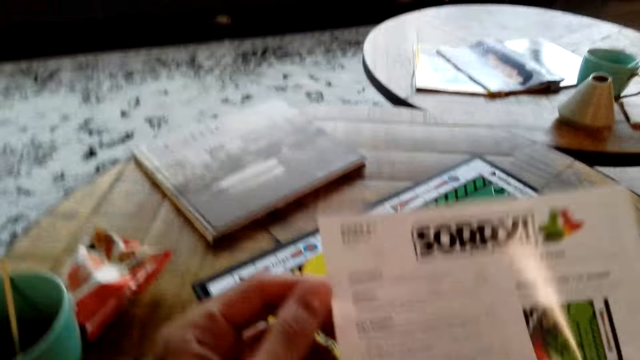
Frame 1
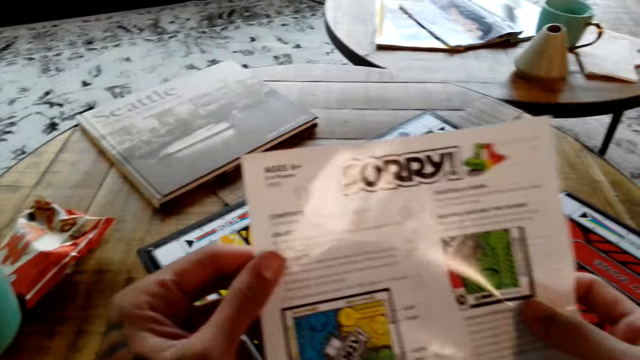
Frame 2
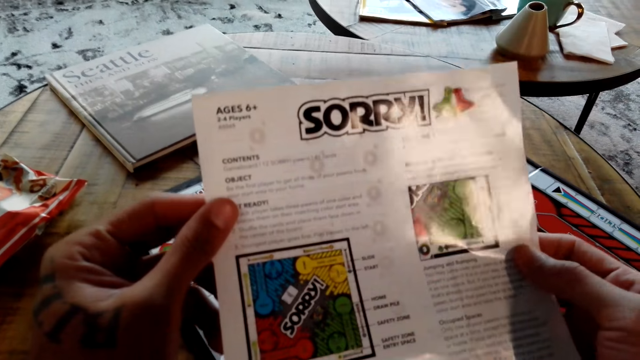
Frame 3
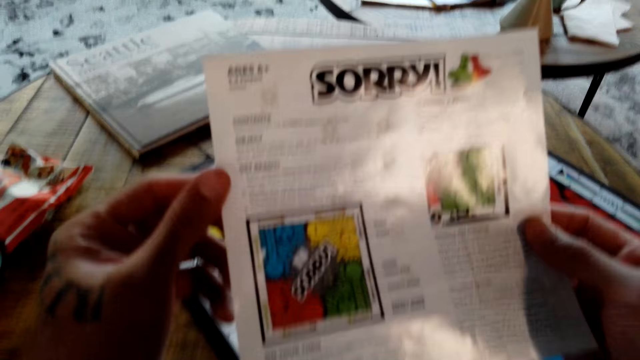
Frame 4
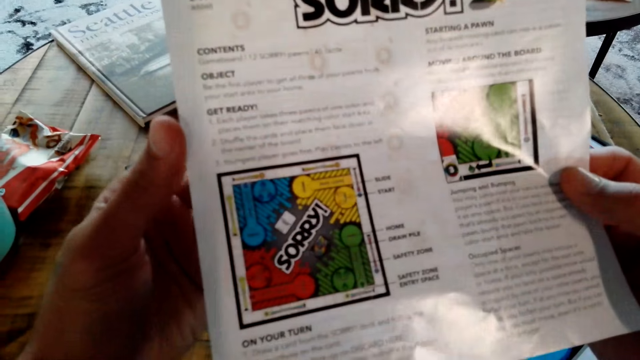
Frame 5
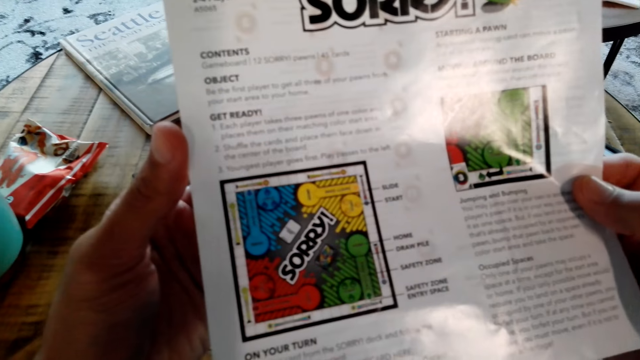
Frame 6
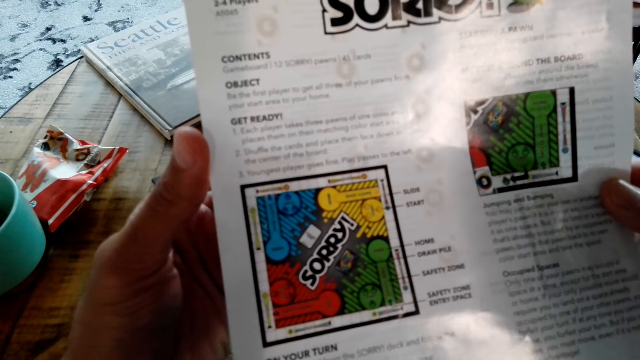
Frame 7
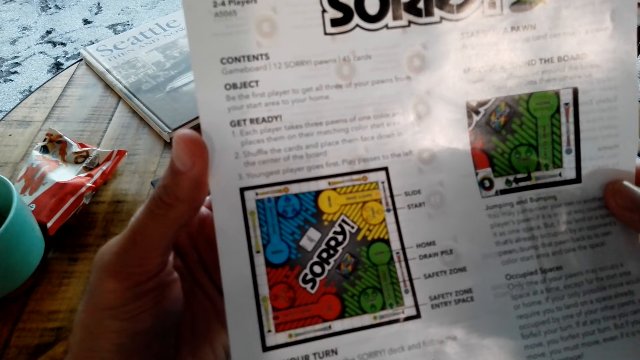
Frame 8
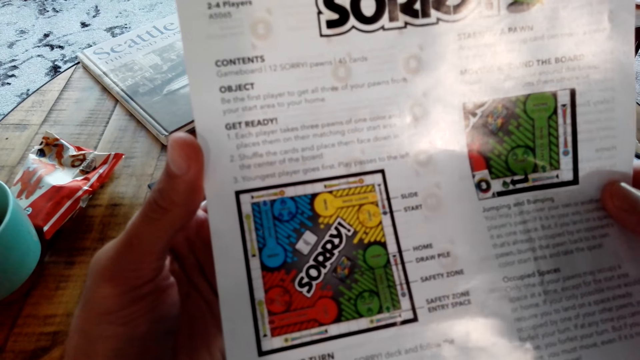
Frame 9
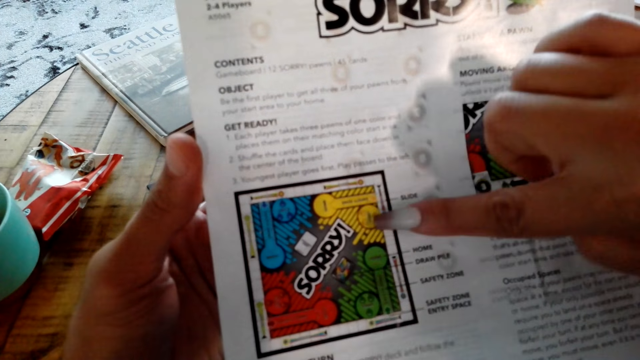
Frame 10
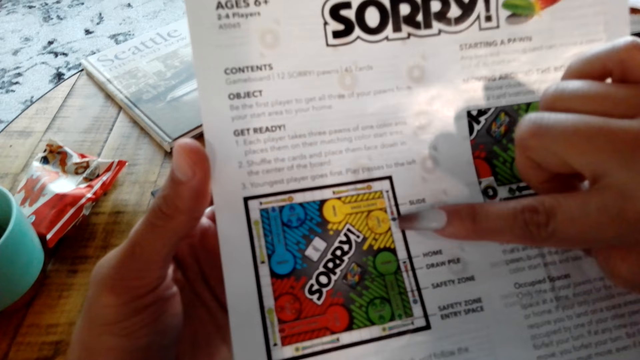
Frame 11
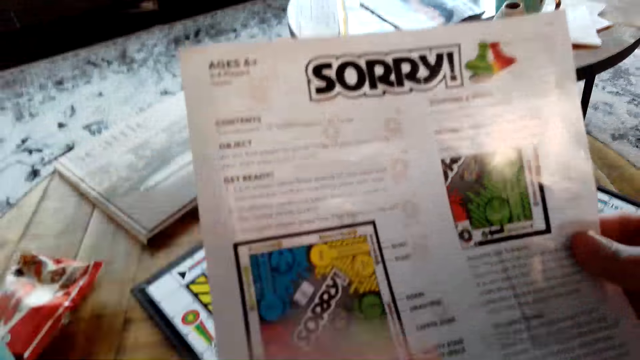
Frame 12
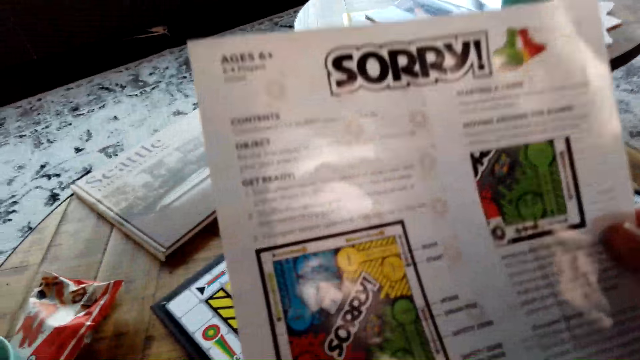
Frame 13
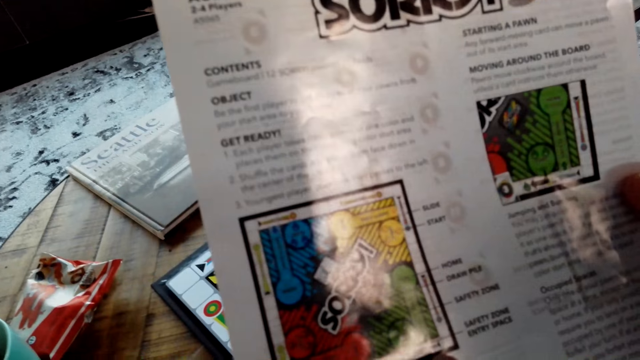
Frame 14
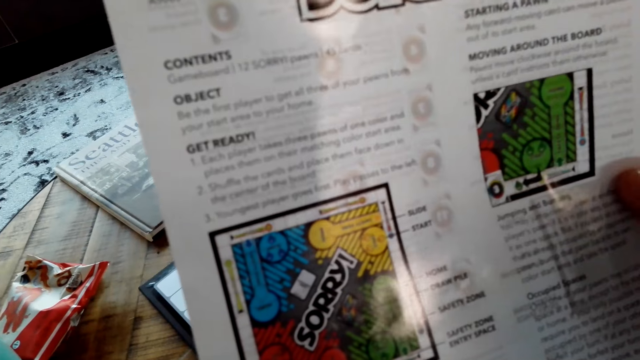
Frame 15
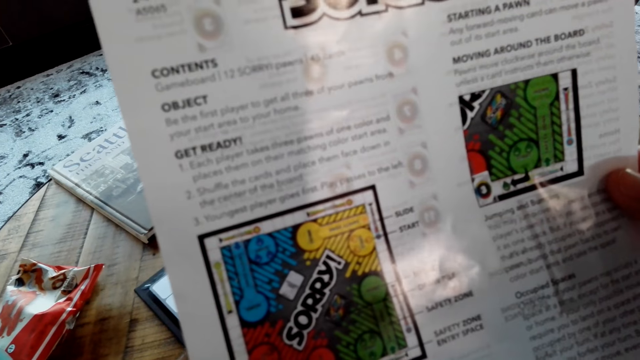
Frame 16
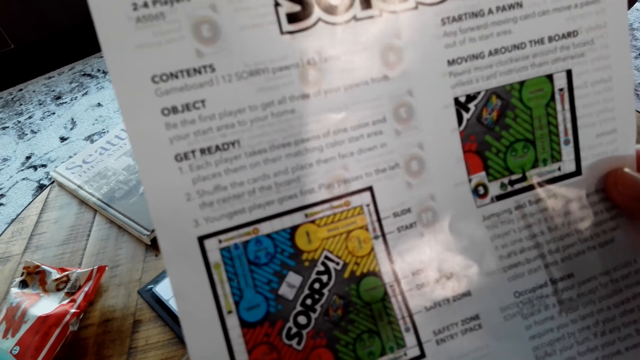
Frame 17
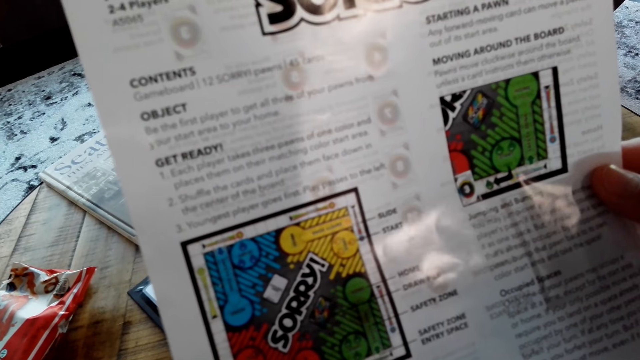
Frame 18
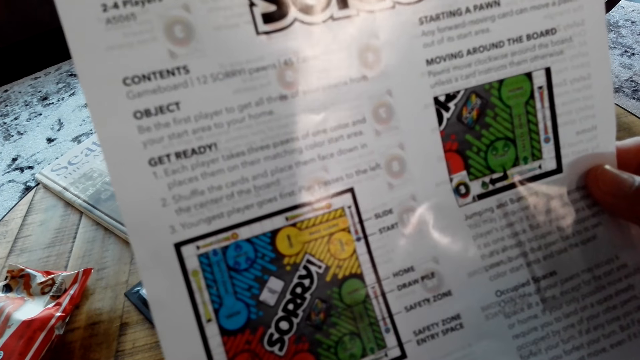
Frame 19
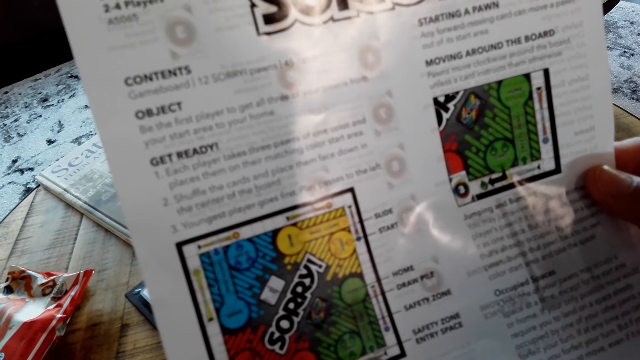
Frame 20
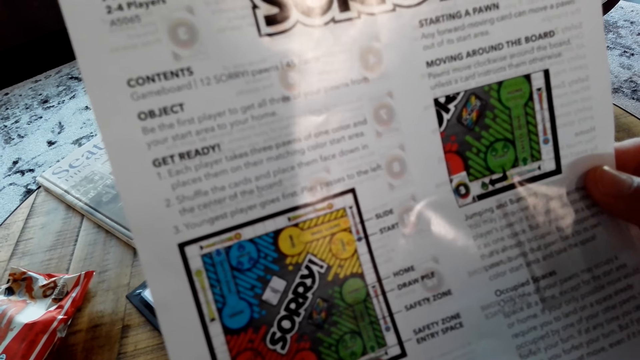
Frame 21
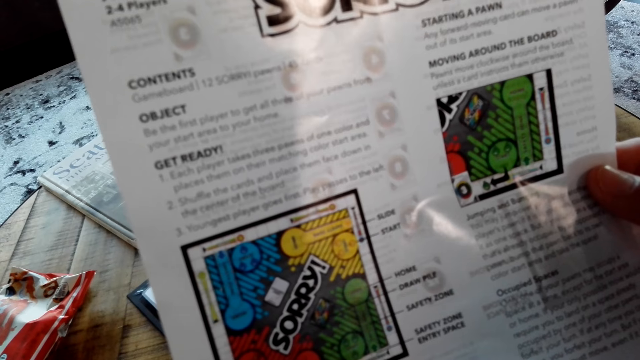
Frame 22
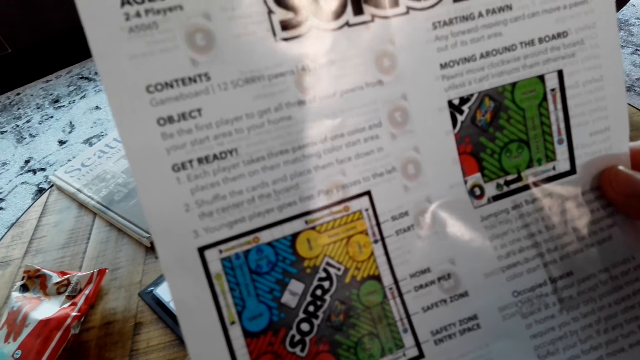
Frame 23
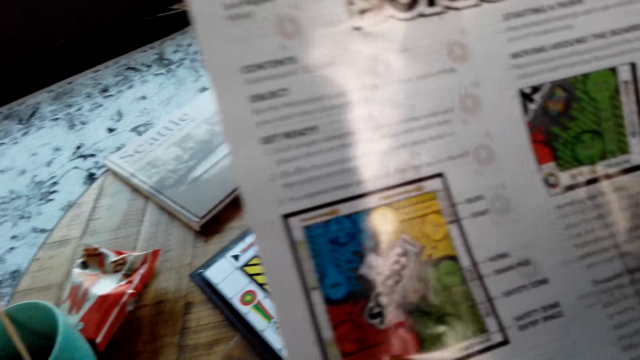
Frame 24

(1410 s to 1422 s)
The camera wearer holds a booklet with his hands. He reads the Sorry manual.

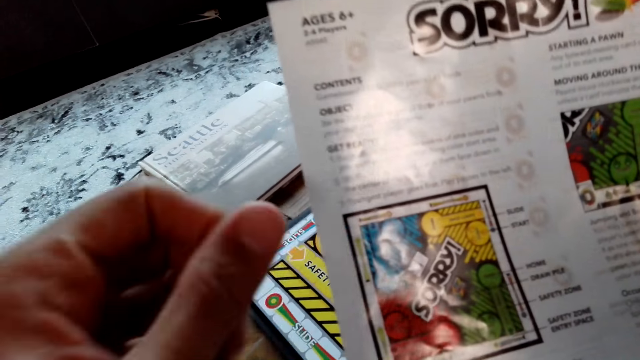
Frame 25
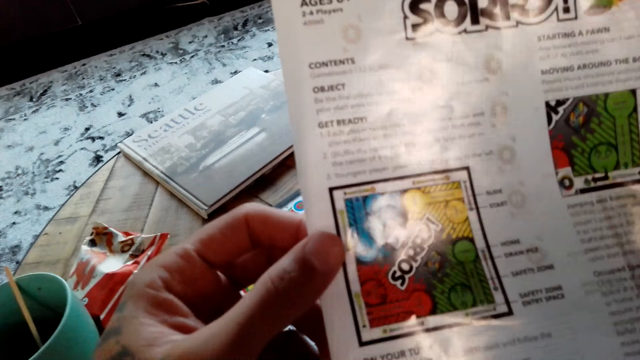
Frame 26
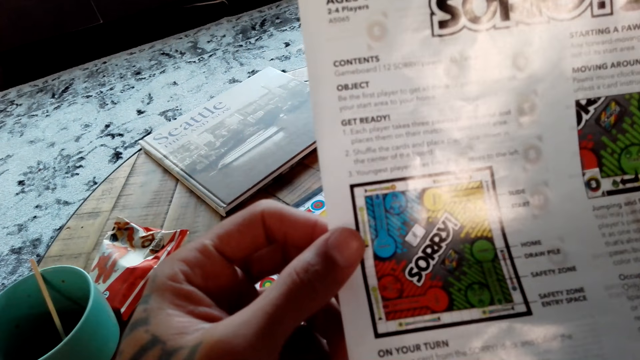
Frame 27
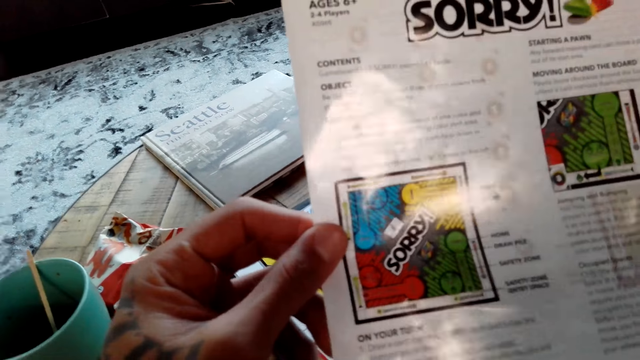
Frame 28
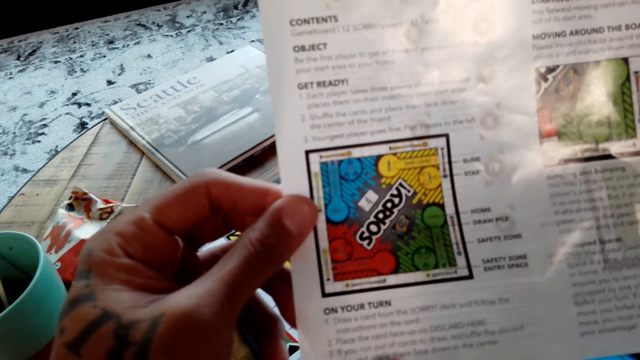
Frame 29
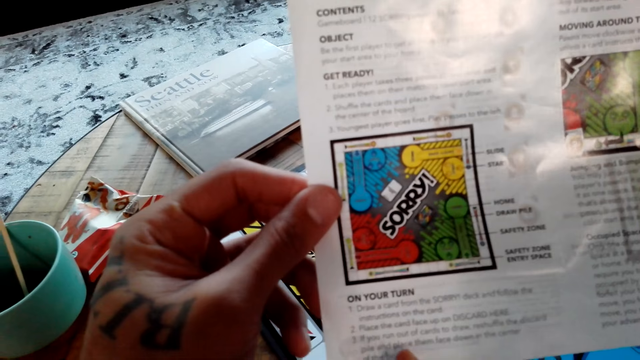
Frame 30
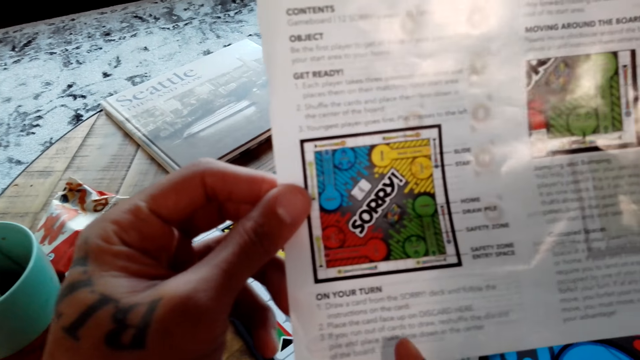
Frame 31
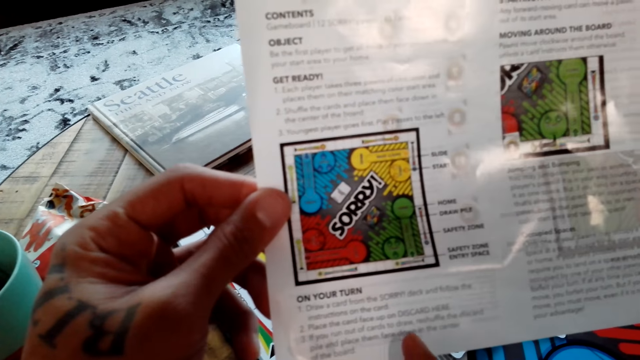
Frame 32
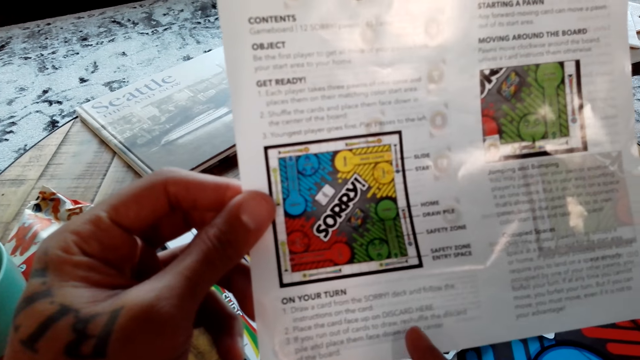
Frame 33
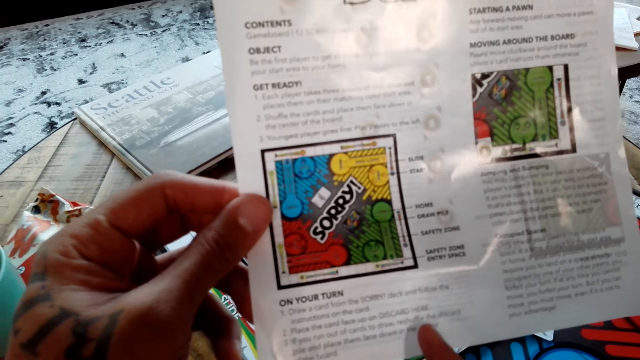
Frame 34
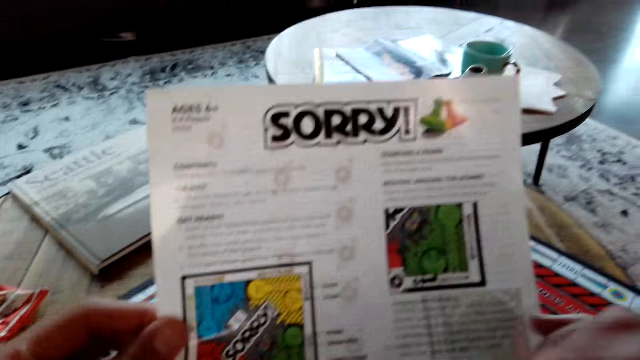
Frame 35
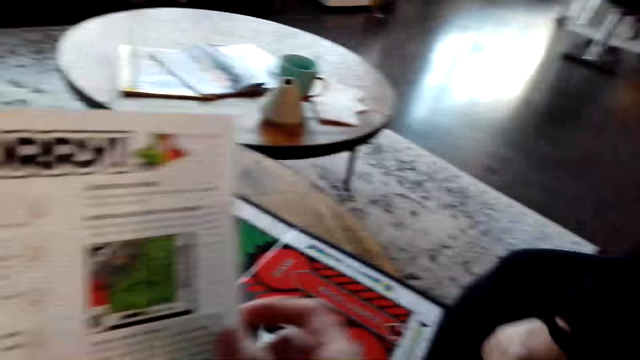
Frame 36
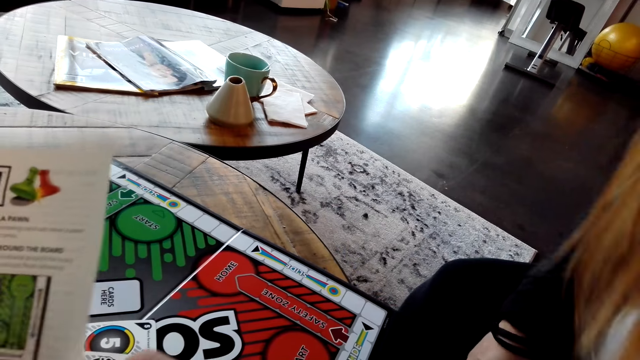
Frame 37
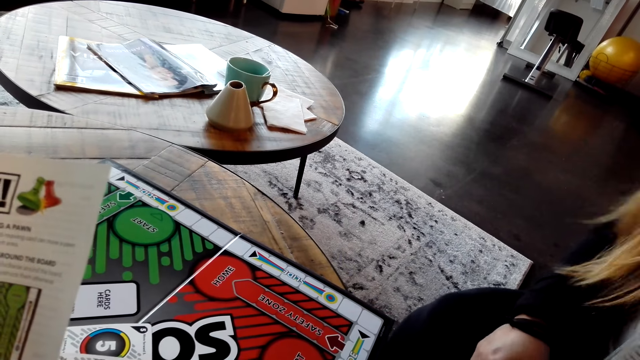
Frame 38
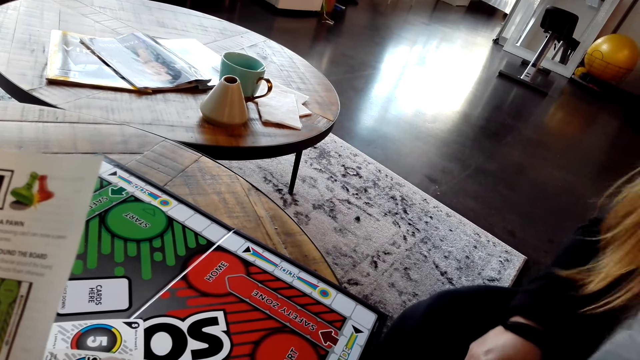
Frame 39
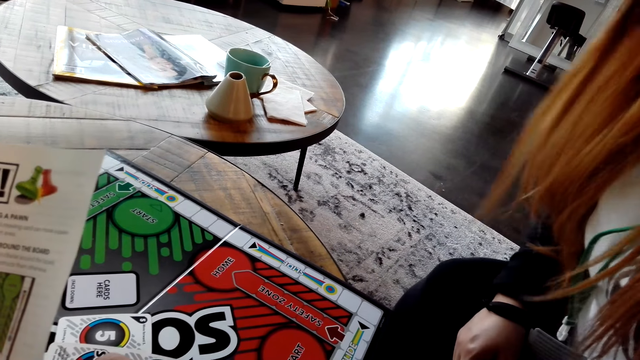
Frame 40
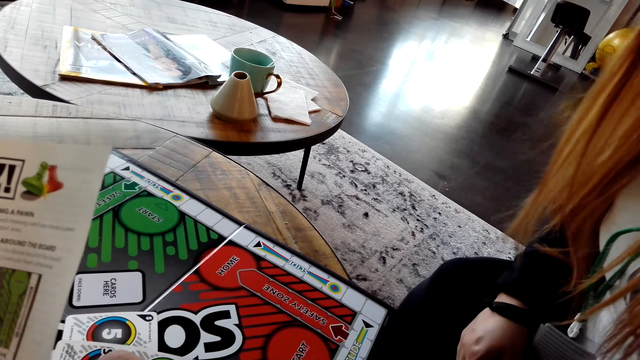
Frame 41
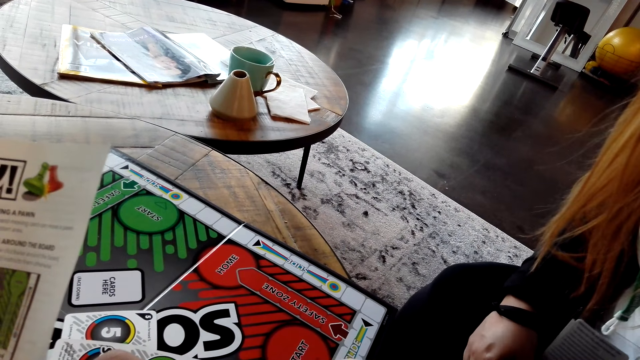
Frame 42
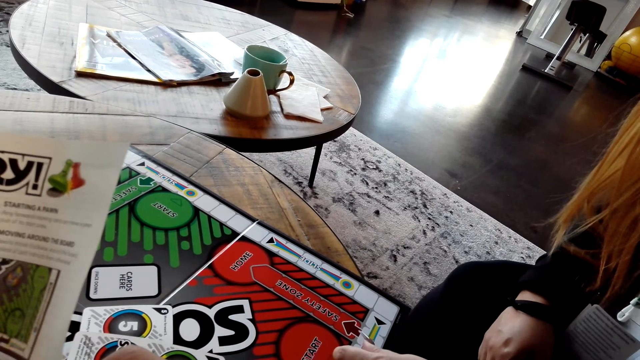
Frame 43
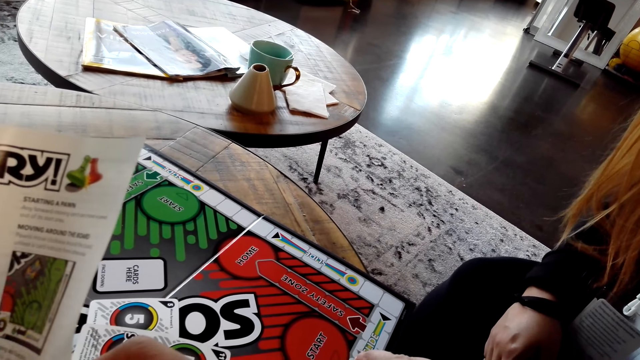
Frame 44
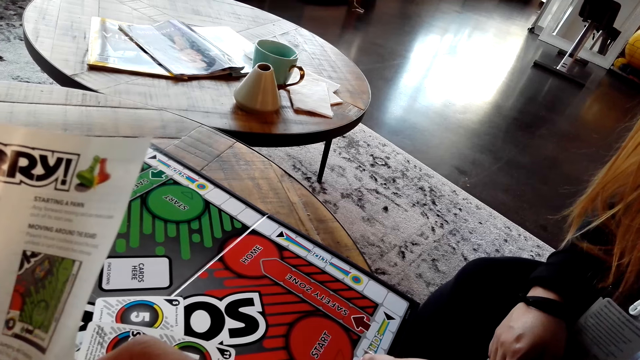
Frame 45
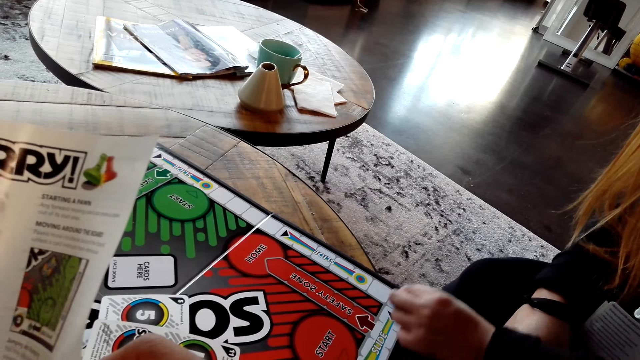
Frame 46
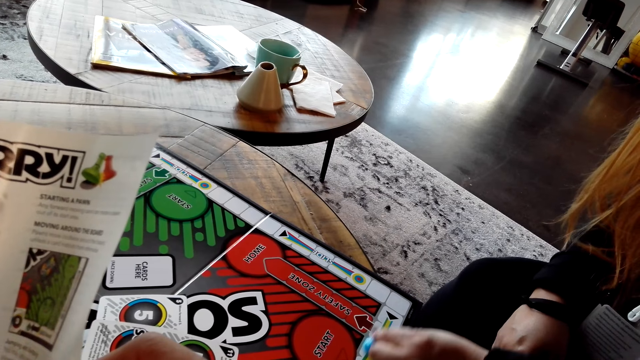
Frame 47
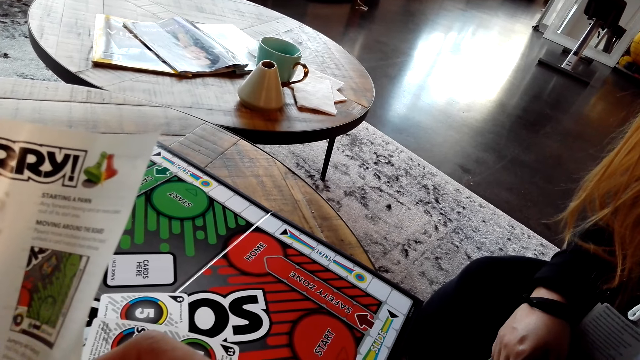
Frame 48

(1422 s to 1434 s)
The camera wearer talks with a lady.
